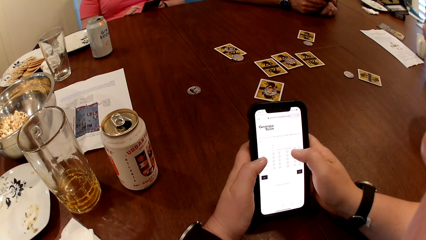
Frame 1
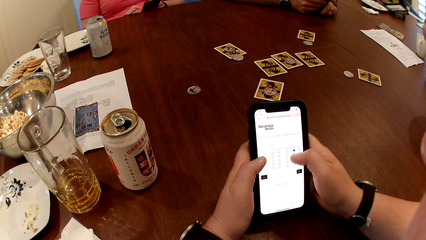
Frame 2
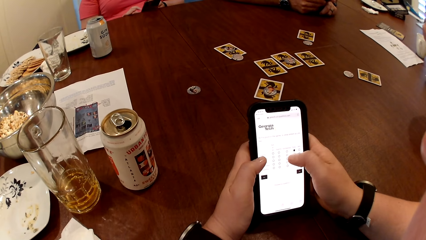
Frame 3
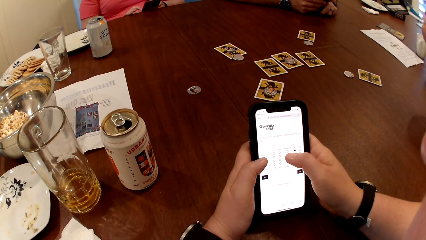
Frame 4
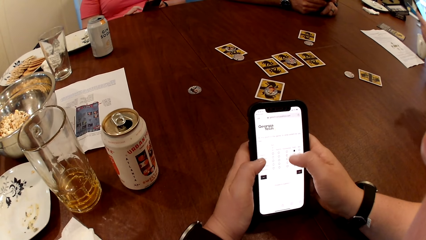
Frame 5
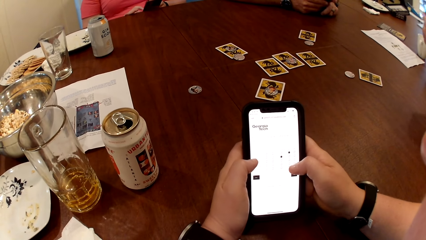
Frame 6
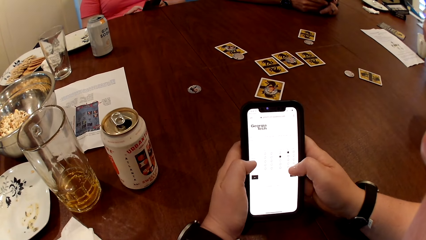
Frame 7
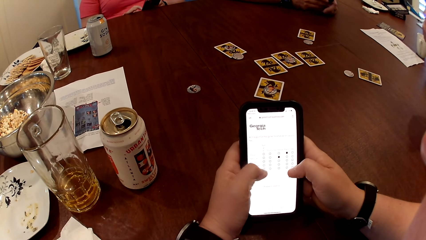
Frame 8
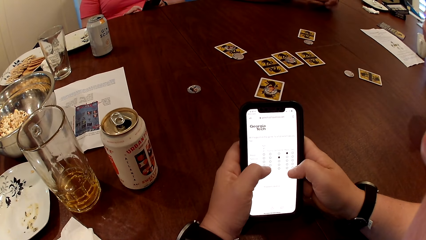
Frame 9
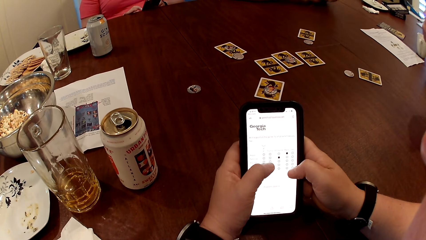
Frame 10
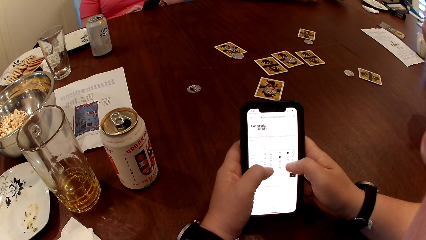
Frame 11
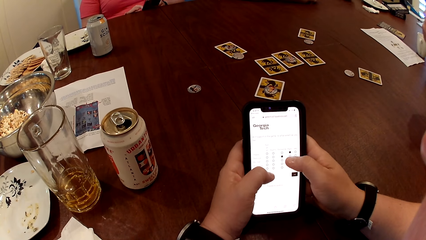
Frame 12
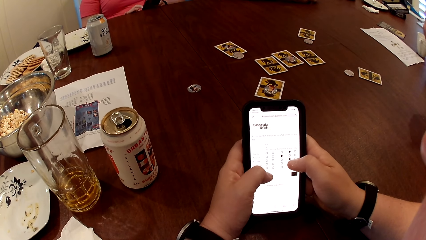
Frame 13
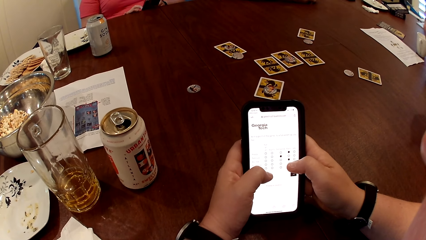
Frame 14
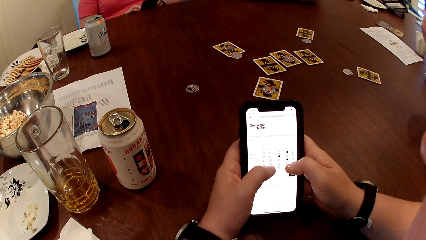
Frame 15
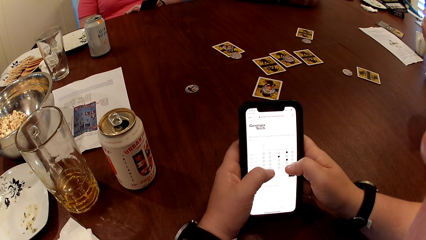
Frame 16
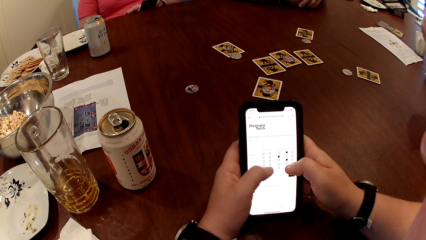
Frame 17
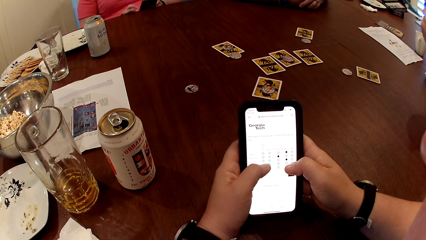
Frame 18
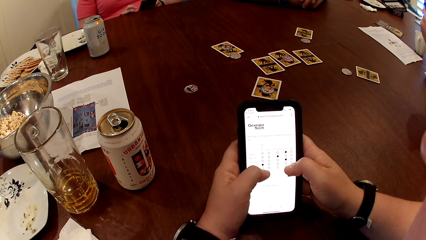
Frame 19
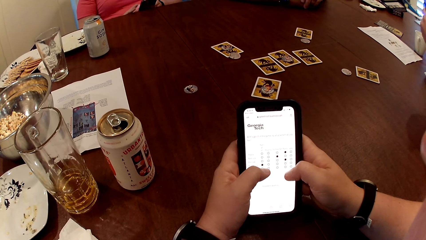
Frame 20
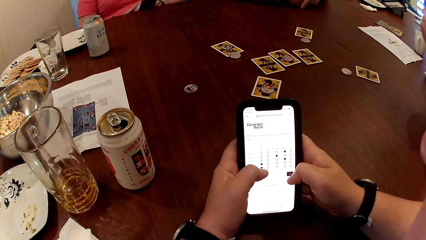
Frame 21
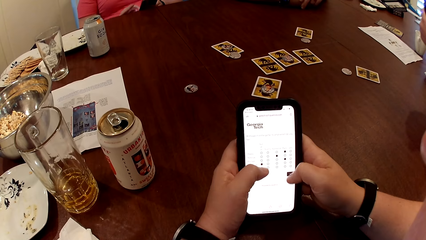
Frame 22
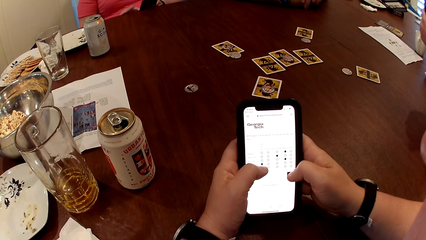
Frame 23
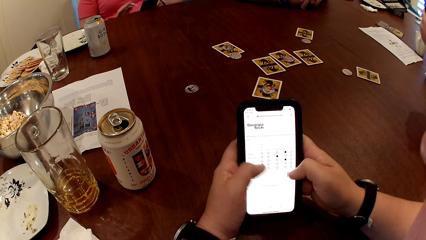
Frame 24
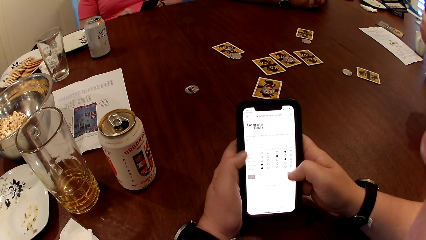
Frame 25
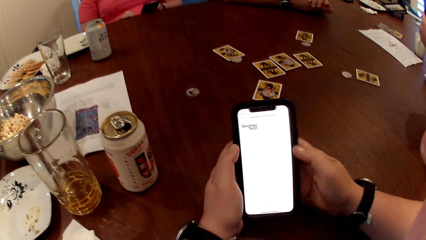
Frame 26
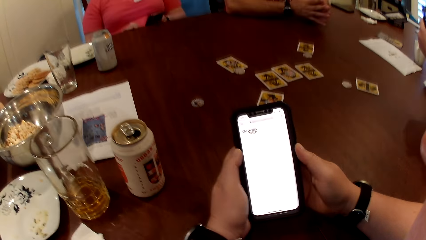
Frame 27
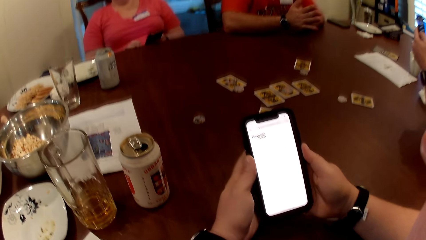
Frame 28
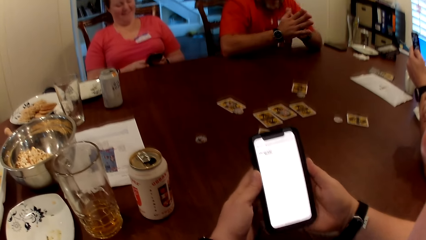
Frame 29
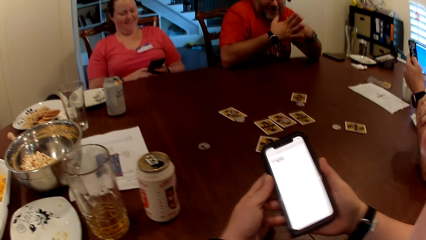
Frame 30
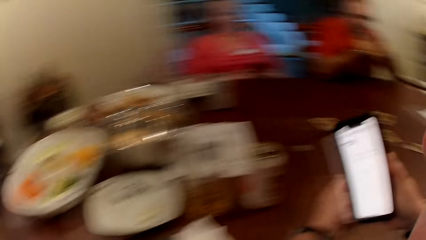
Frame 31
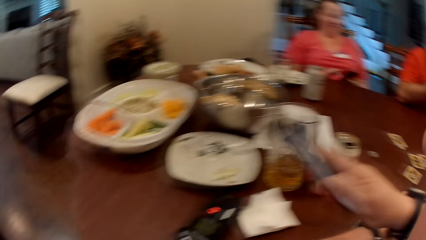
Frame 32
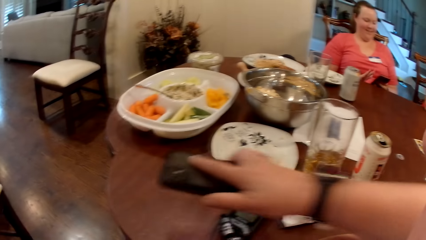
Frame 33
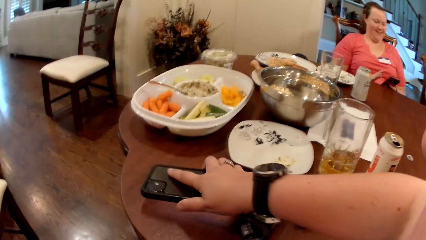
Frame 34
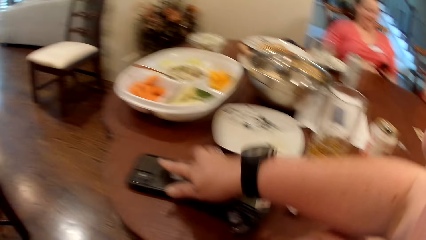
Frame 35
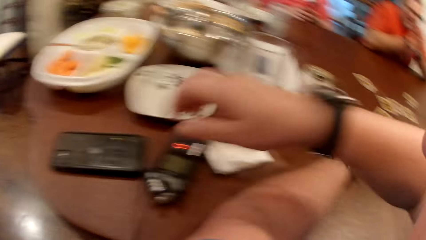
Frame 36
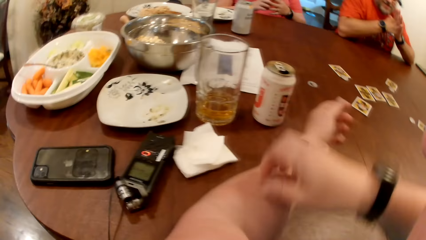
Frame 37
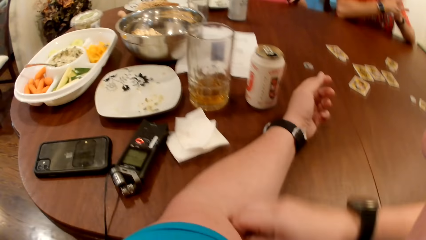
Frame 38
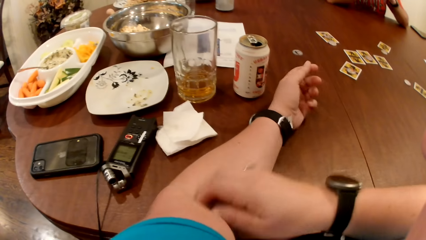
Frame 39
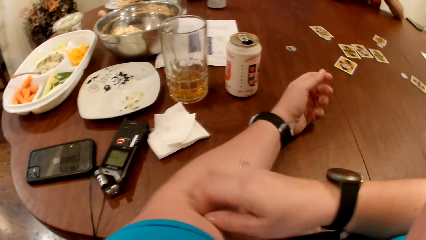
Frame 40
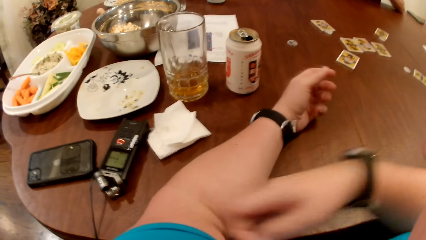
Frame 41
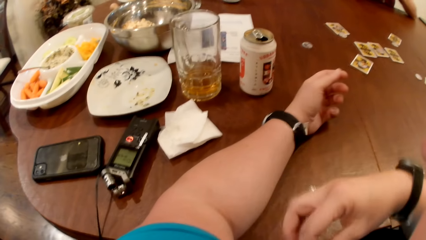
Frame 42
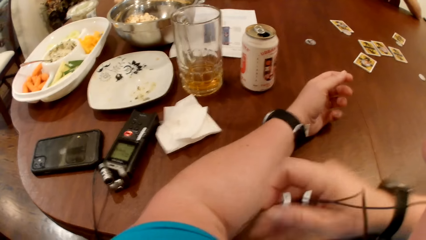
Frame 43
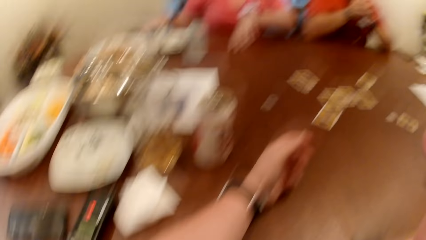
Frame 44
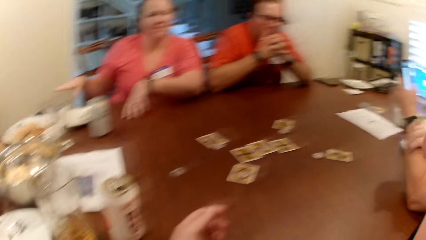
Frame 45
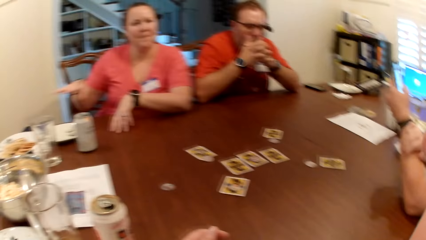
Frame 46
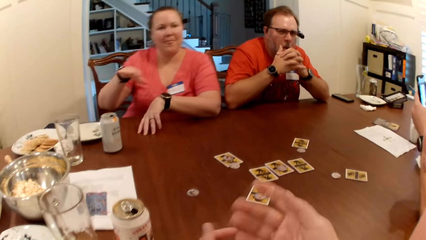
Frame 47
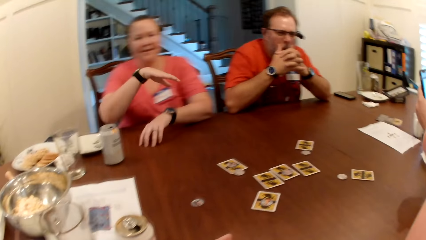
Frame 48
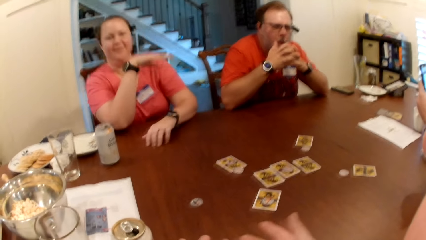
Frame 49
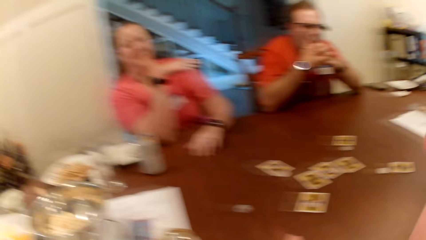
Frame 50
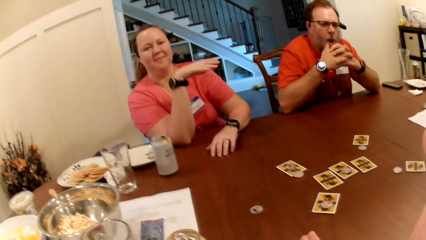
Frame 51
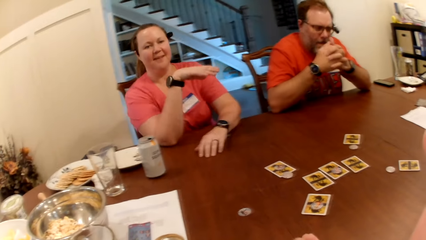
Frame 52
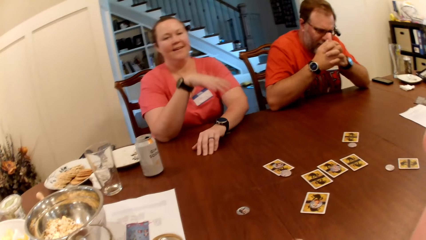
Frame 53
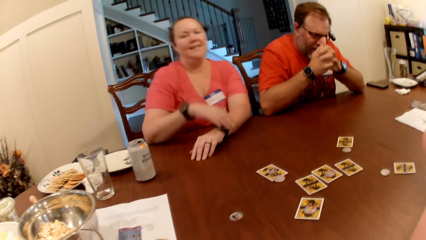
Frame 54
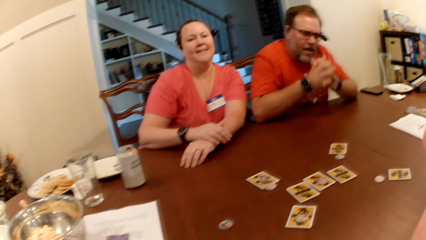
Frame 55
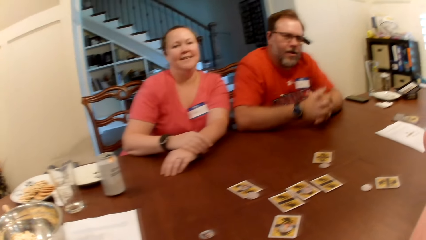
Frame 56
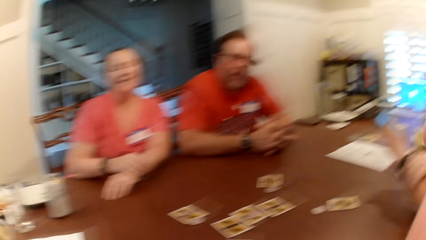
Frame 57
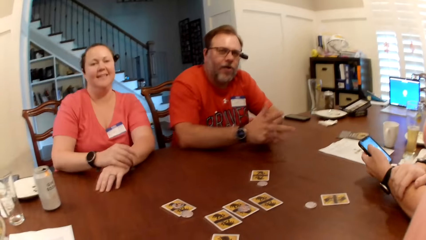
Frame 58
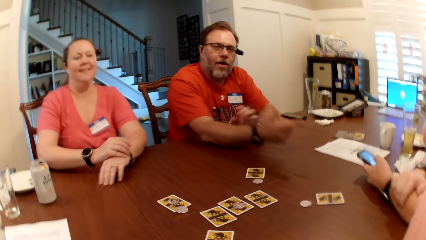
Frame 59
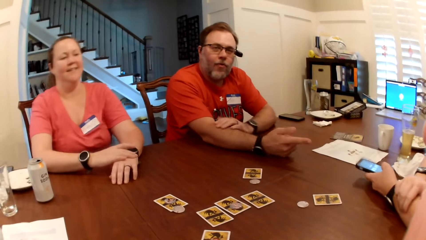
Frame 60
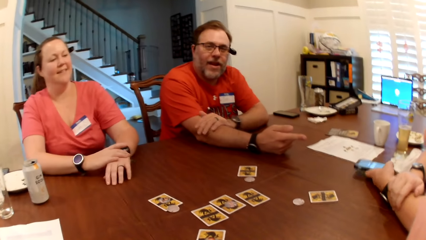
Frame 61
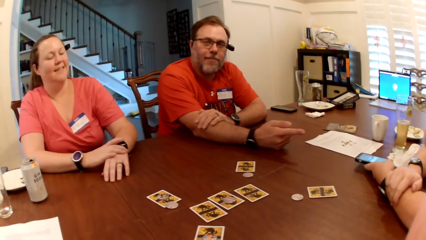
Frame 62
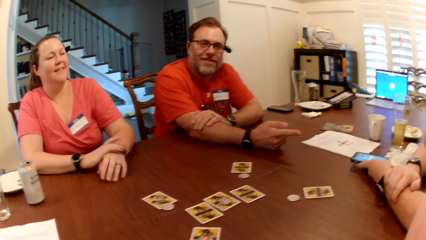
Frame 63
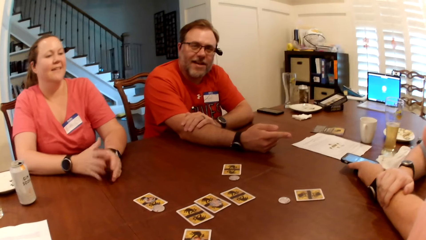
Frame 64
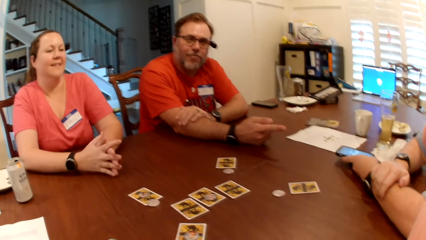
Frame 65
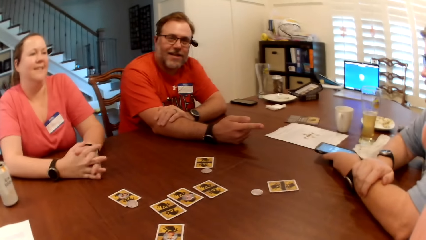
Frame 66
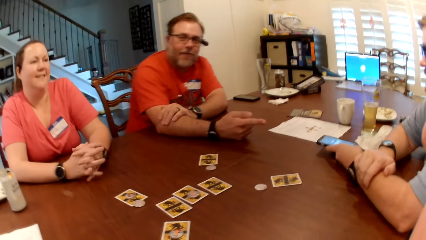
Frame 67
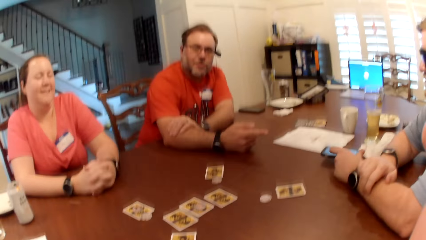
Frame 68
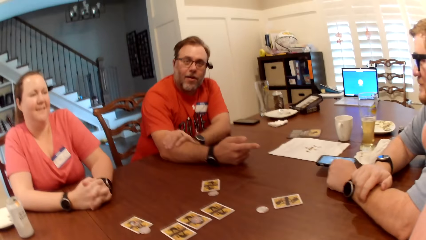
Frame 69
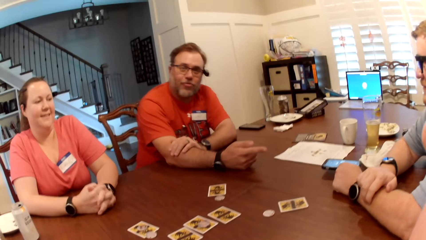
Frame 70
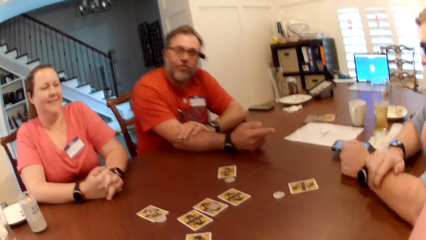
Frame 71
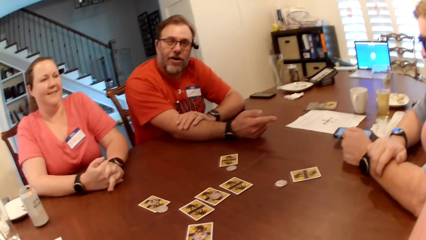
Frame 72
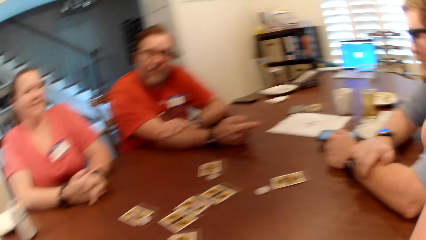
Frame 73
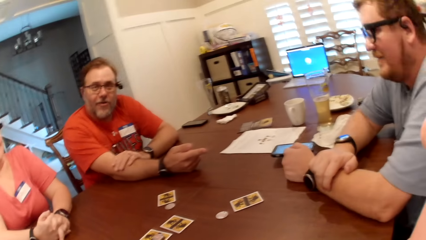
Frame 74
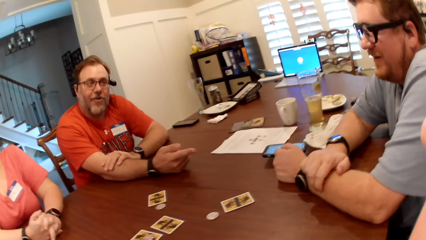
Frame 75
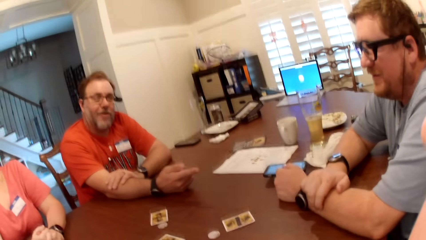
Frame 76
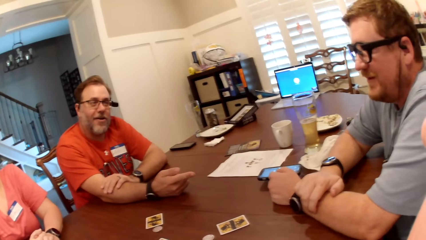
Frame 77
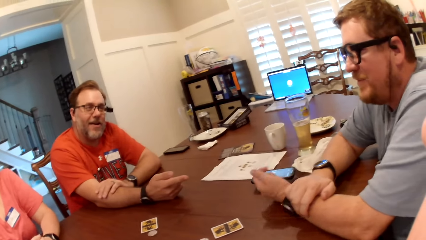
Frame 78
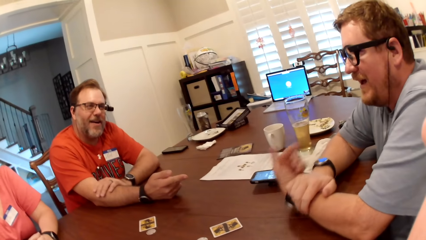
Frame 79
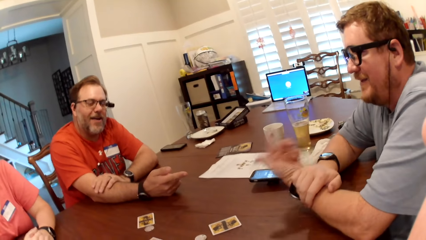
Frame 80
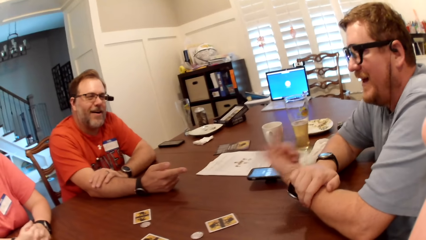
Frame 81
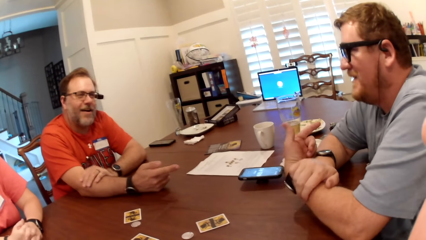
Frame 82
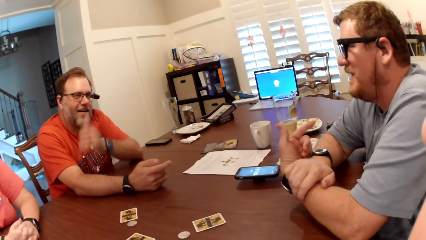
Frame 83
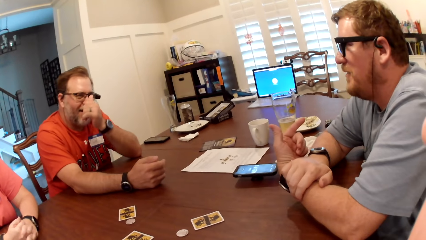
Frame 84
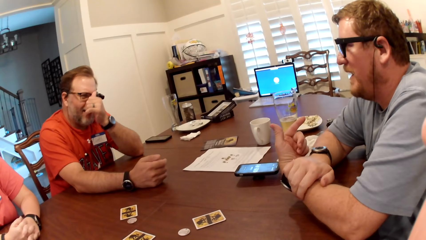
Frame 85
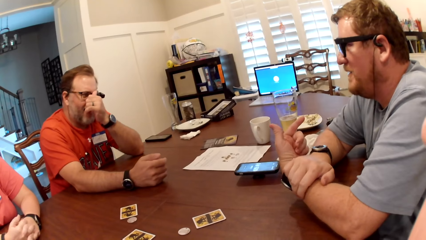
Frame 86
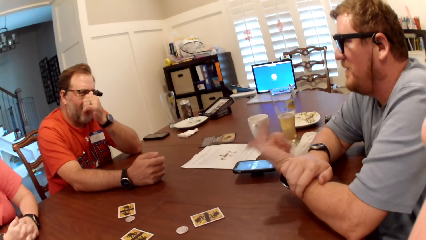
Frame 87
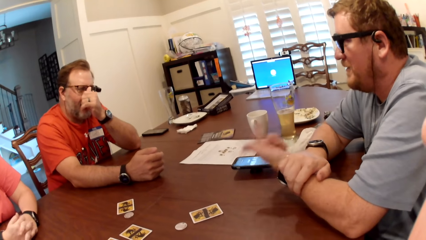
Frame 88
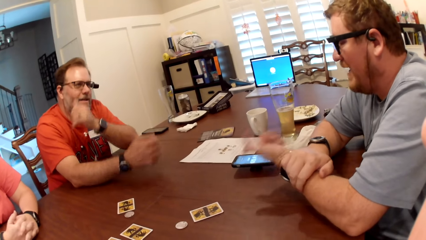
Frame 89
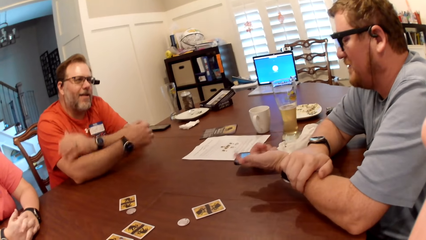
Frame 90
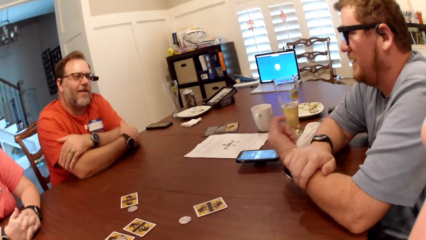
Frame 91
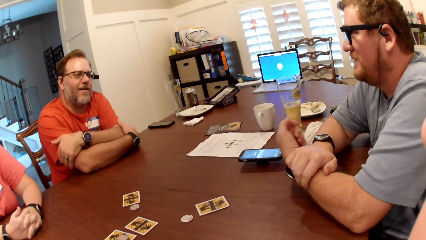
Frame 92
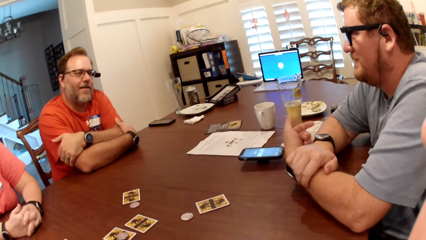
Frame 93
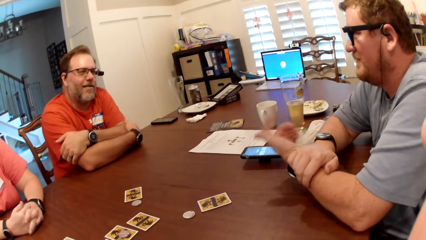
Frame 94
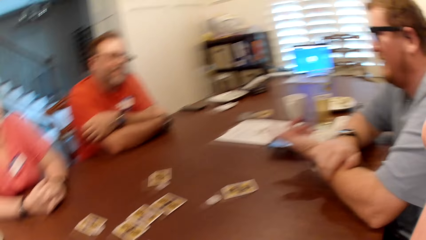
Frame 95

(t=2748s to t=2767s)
The camera wearer drops the phone on the table with their right hand. They scratch their left hand with their right hand. They interact with a woman, a man and another man. The other man presses a phone with his left hand. The camera wearer interacts with a man. The other man drops the phone on the table with his left hand. The camera wearer looks around. The first man scratches his nose with his left hand. A man moves his left hand.
